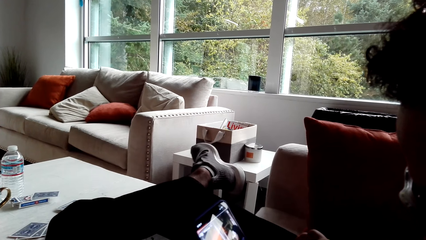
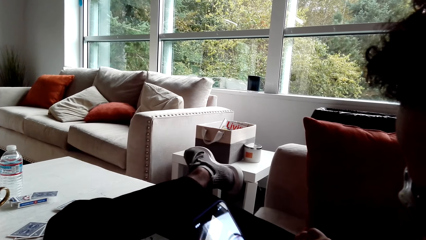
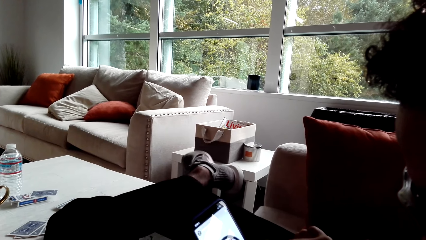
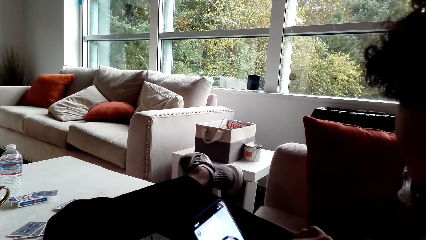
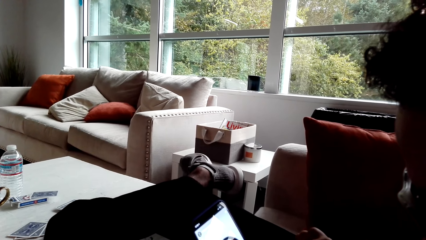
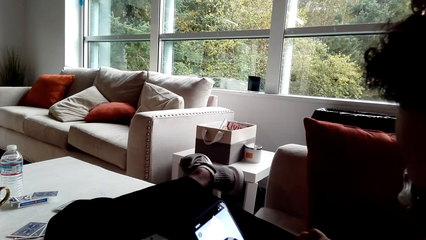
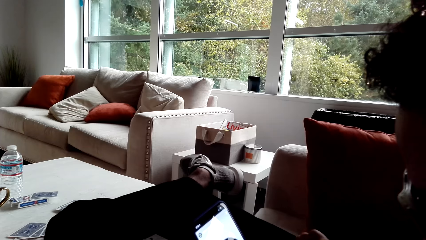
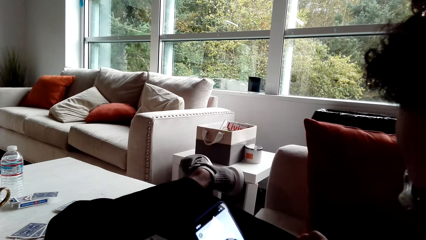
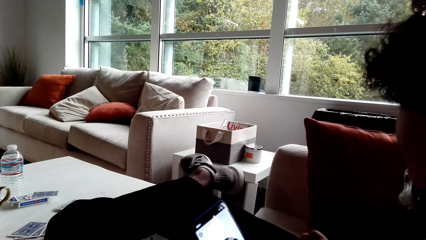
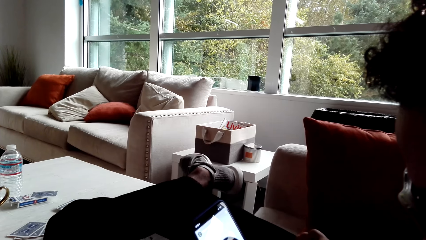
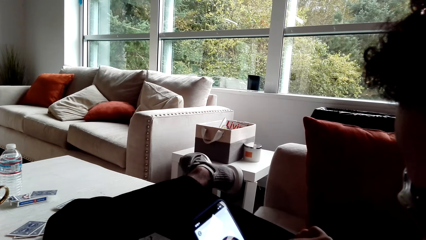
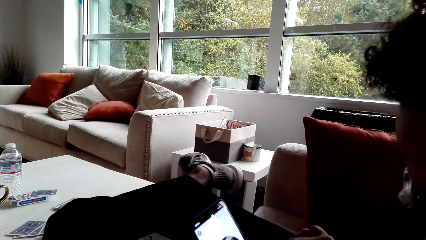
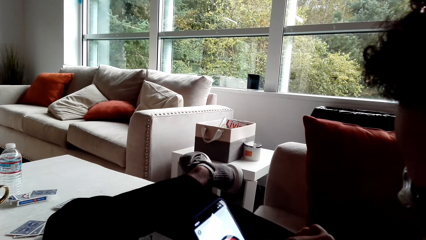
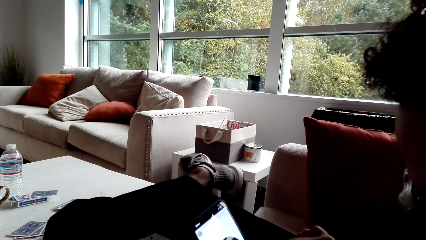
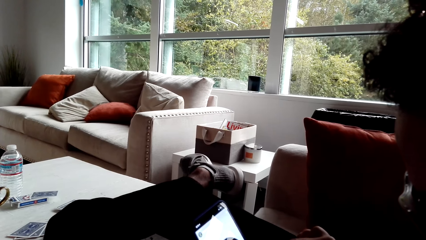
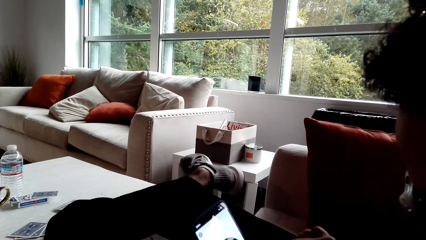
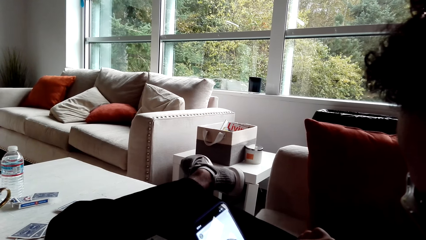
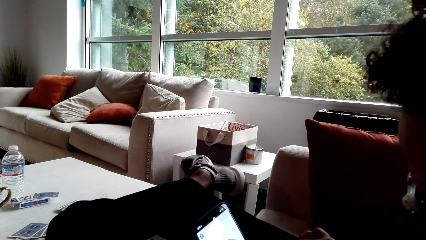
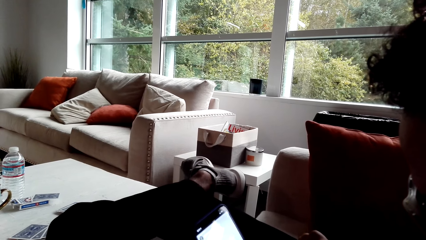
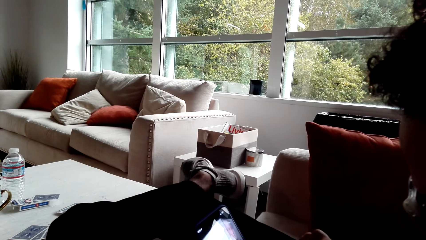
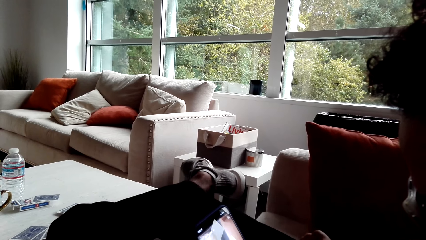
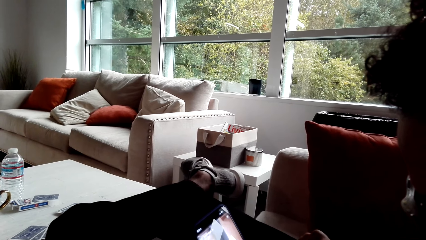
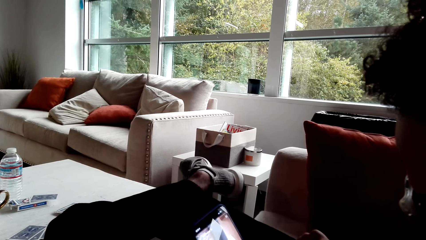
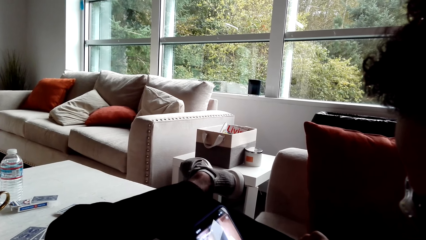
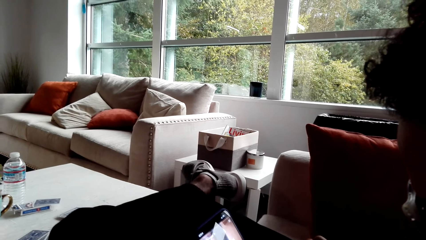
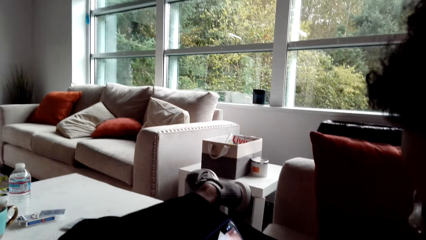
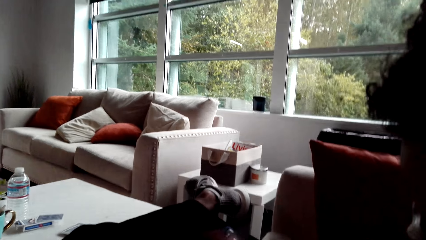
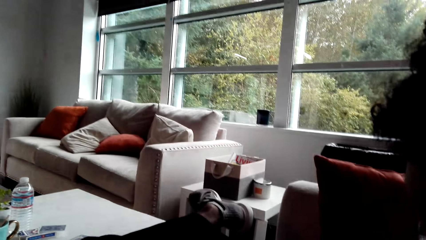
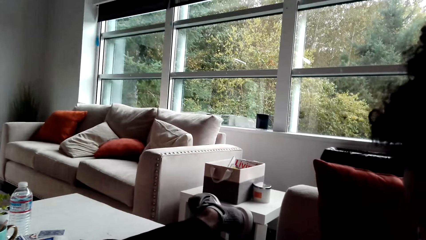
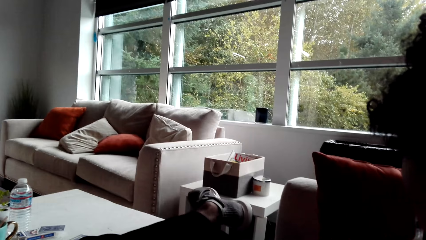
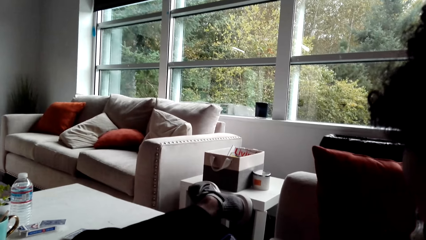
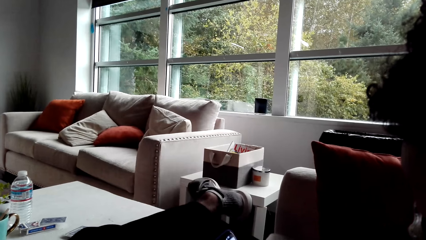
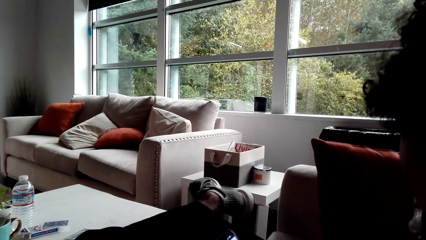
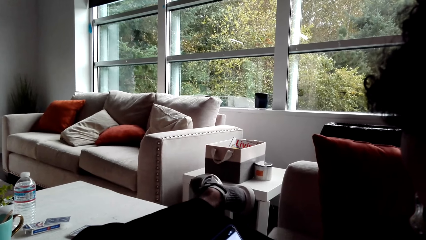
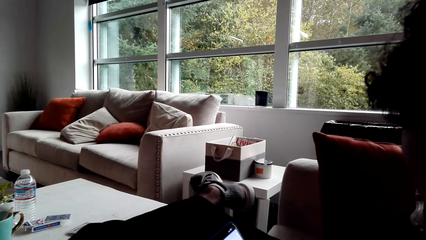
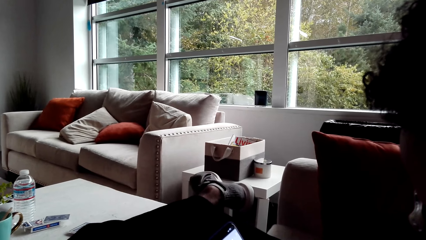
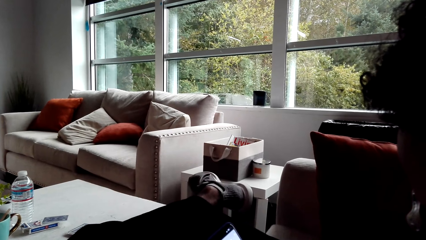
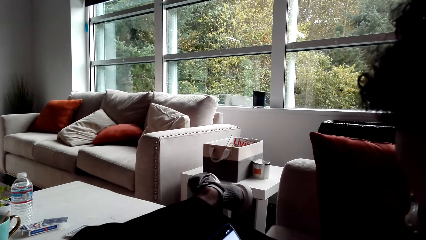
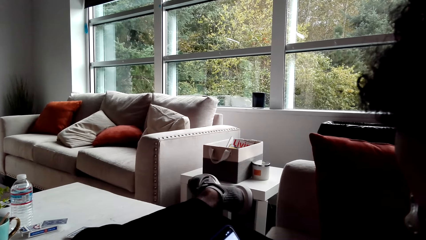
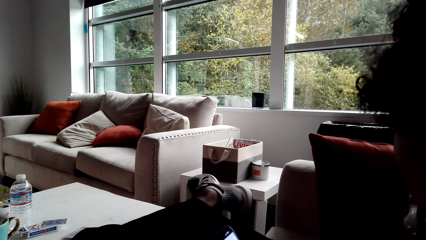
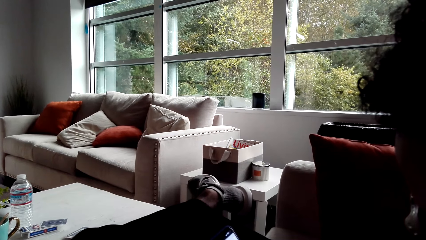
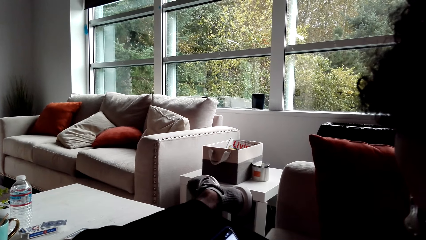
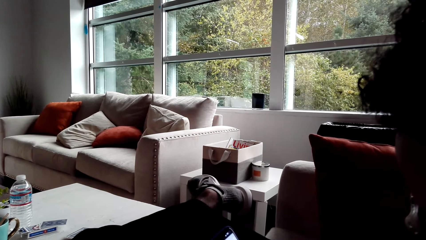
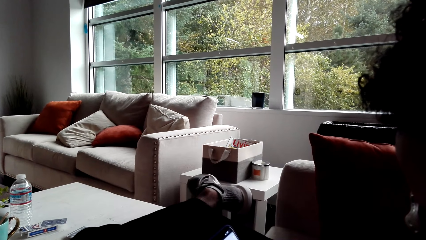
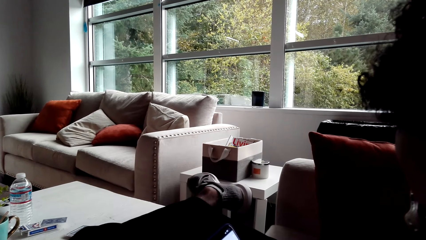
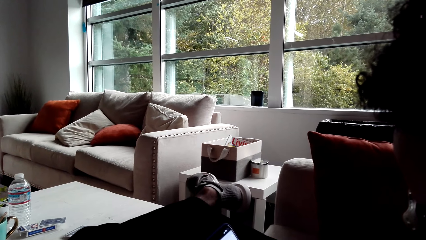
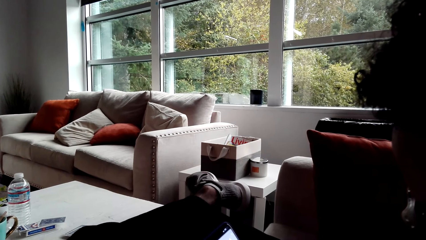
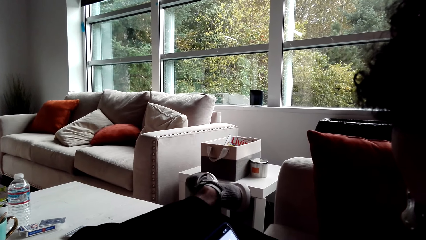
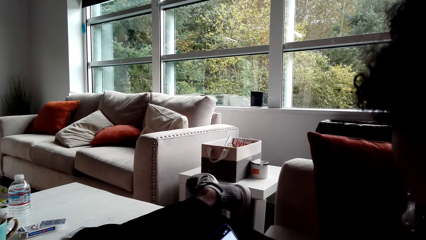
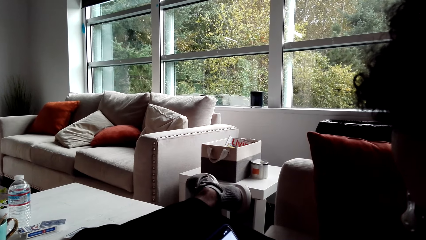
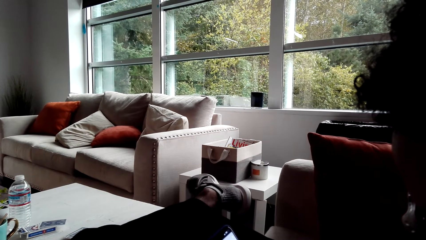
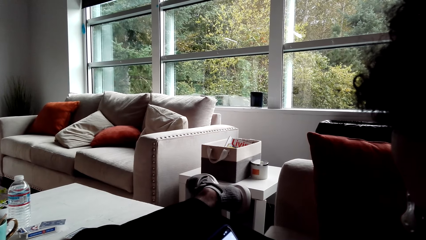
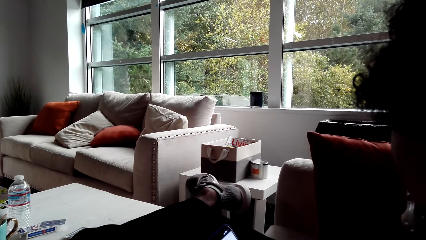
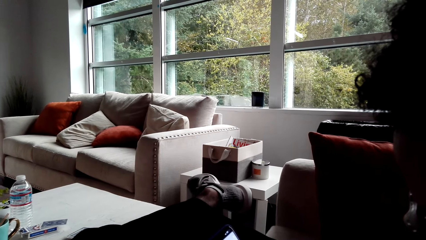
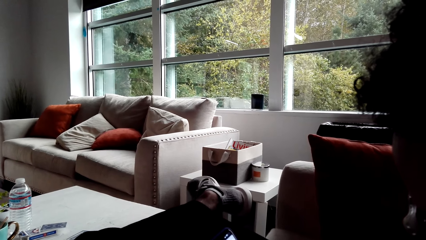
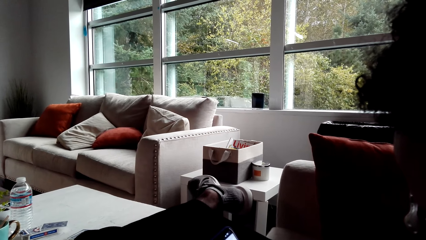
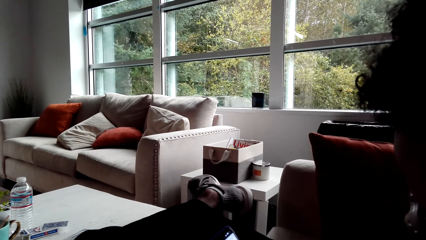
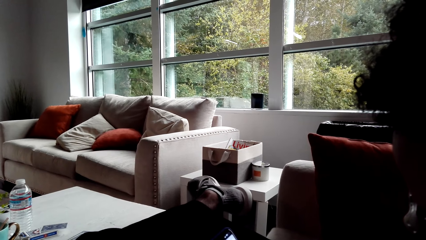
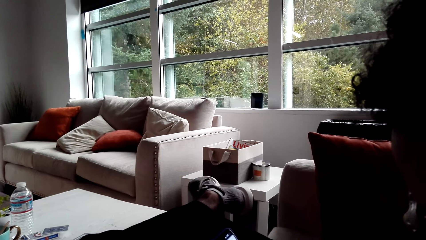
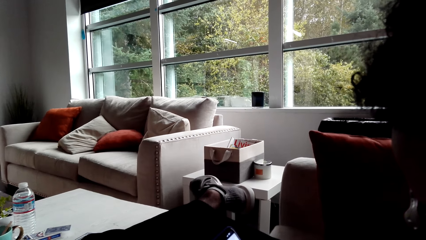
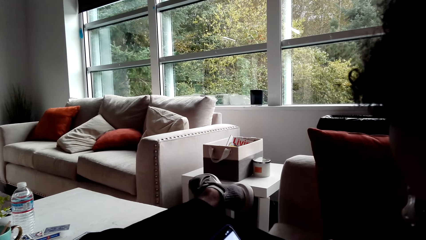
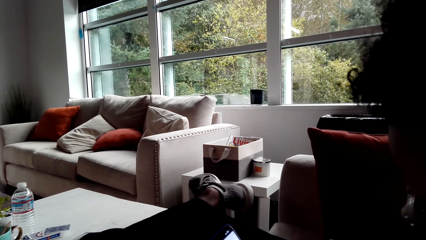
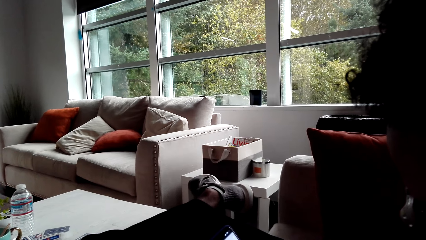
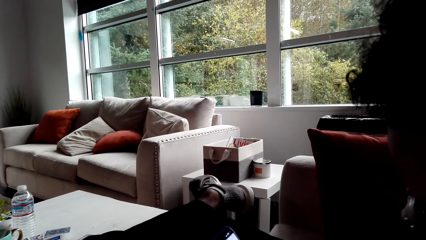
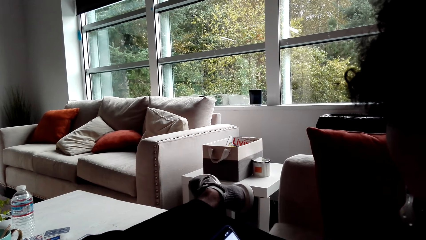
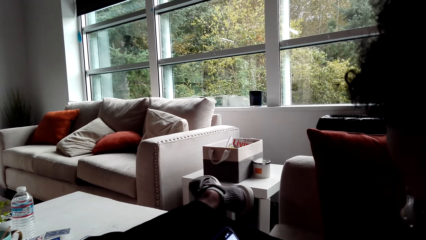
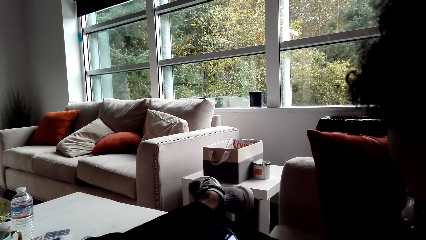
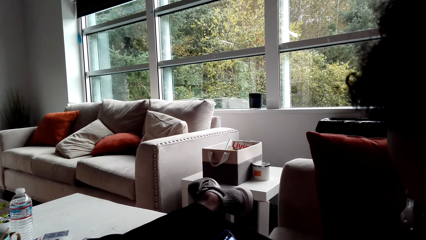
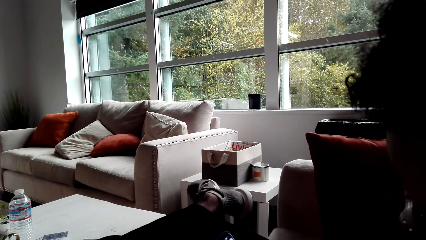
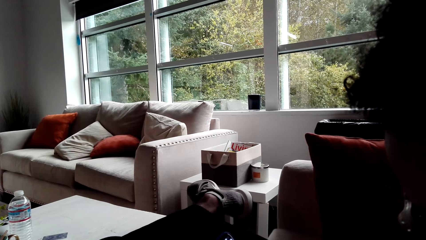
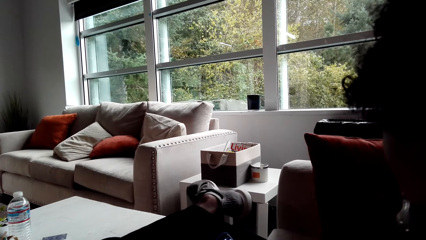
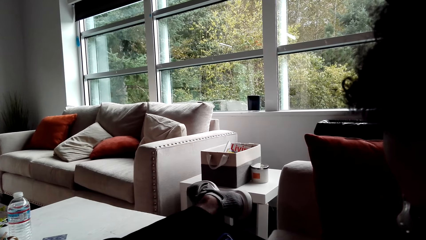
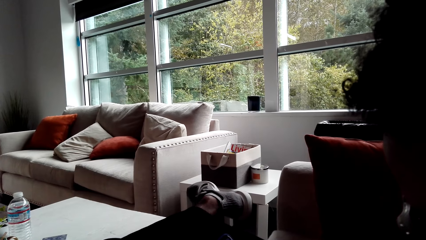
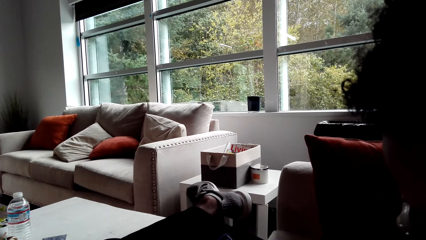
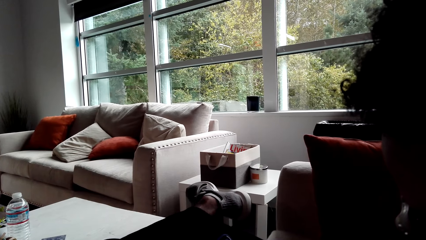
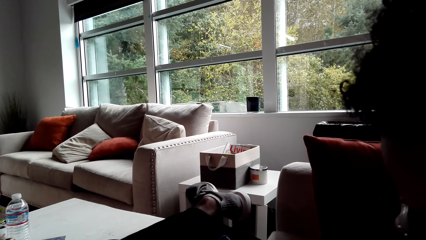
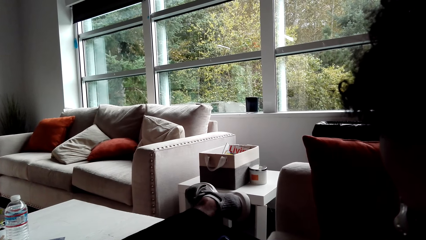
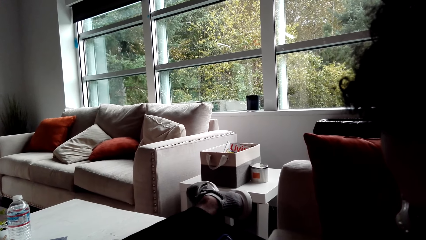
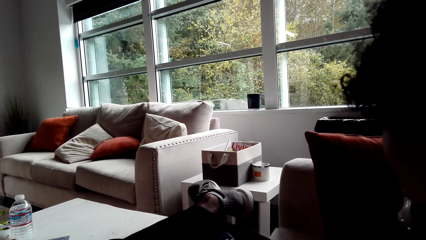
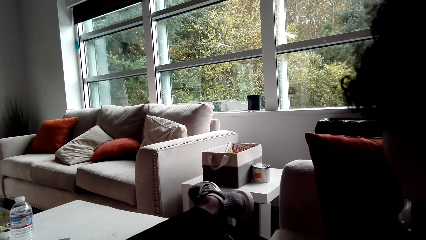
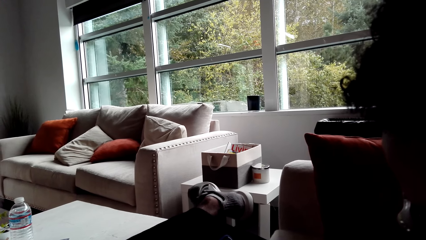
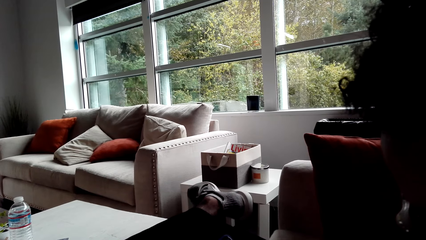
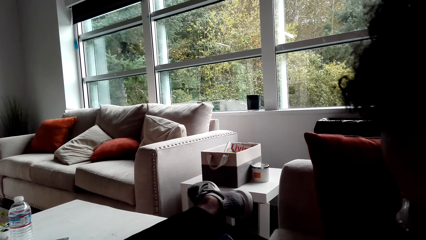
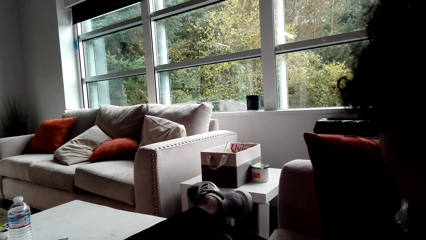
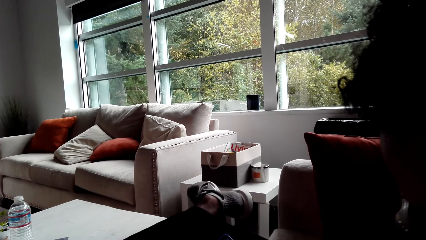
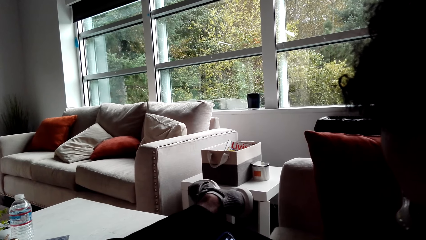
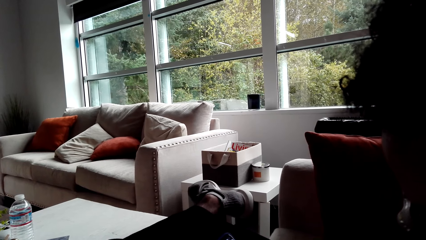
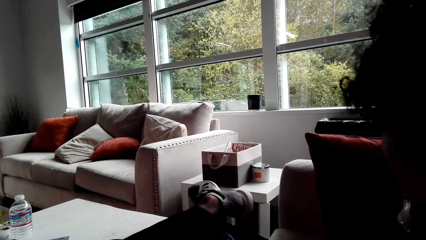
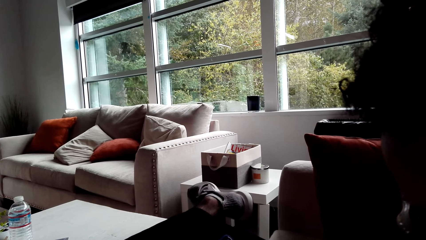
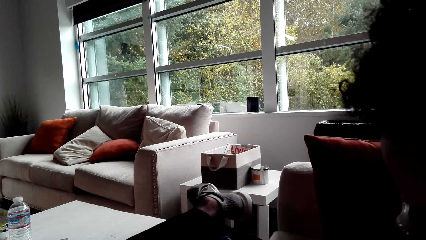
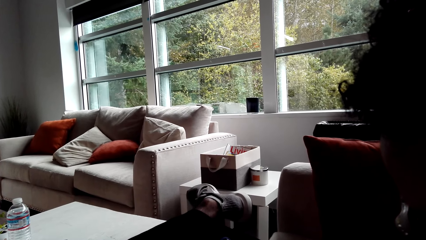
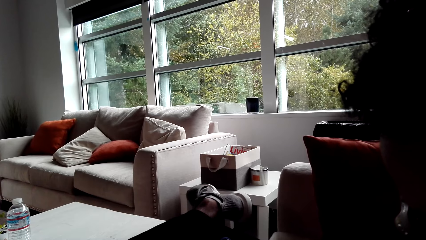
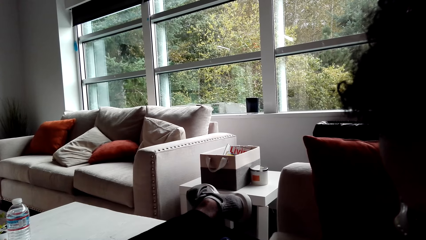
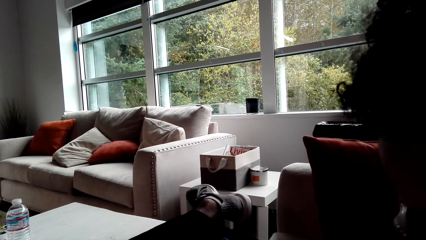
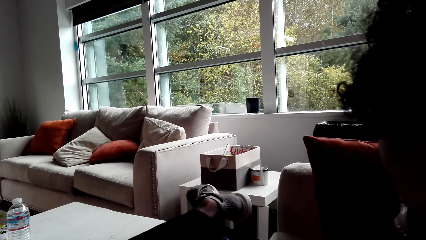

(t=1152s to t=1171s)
A person operates the mobile phone. The camera wearer looks around. They look around.
